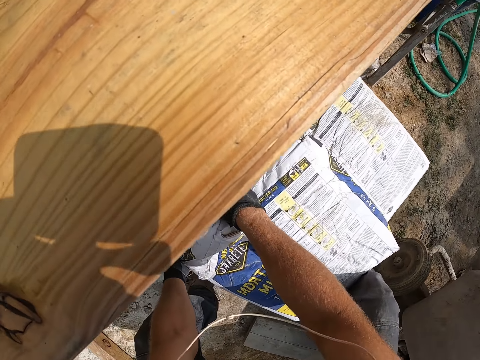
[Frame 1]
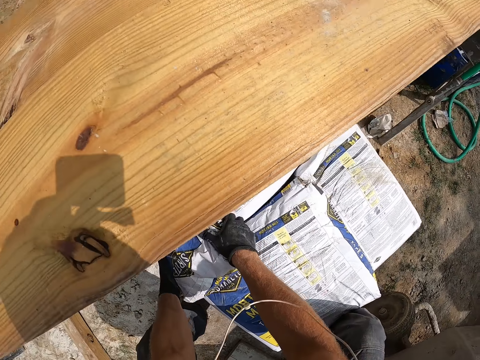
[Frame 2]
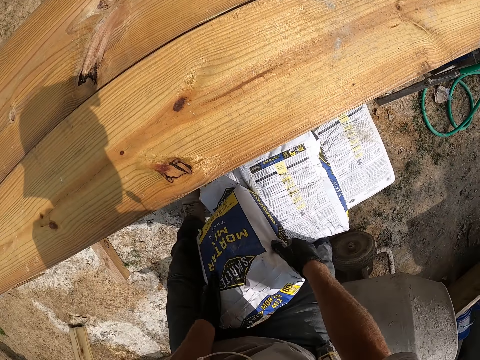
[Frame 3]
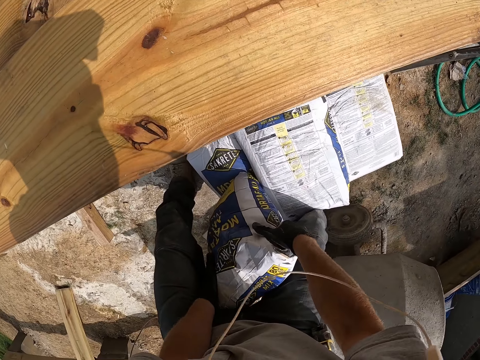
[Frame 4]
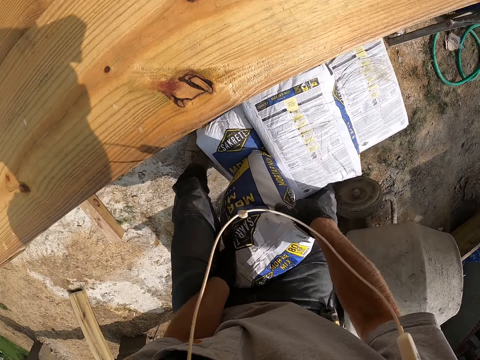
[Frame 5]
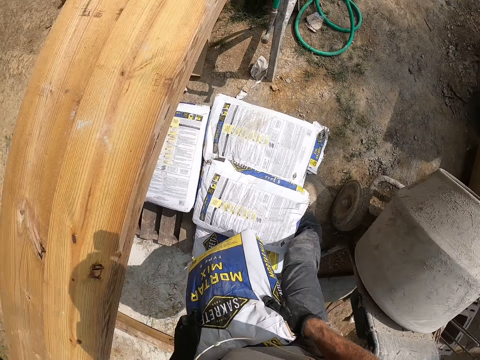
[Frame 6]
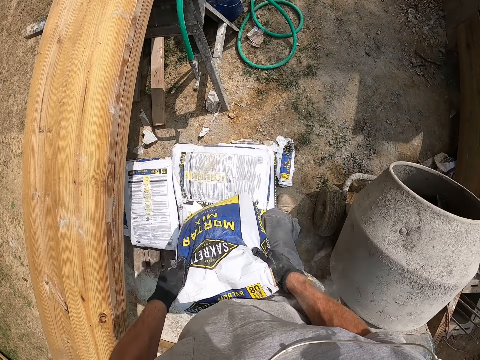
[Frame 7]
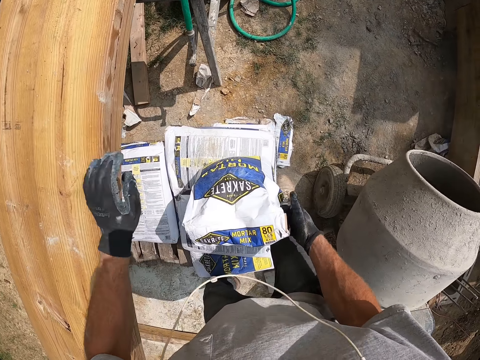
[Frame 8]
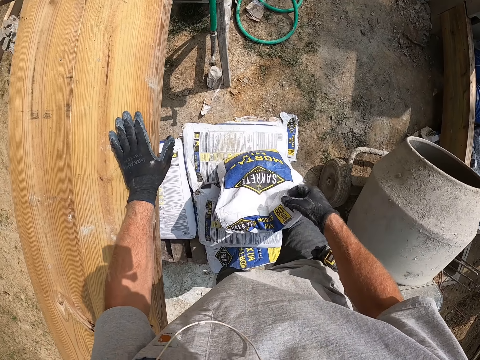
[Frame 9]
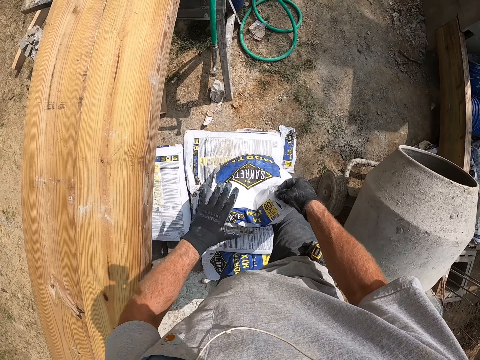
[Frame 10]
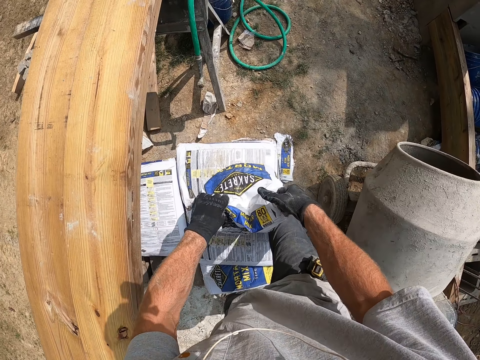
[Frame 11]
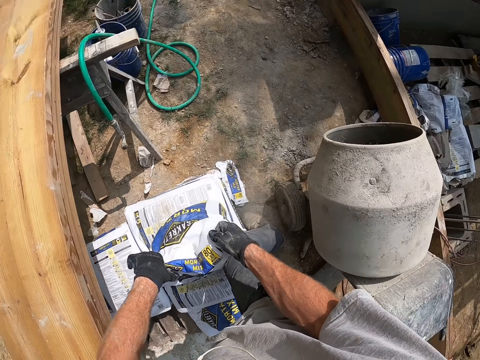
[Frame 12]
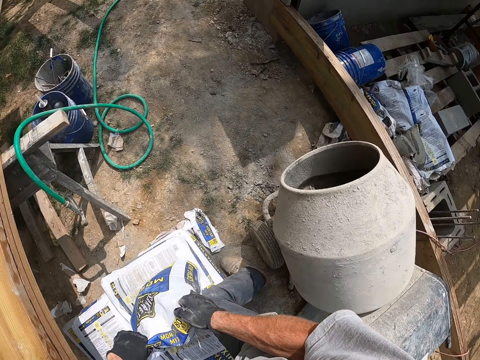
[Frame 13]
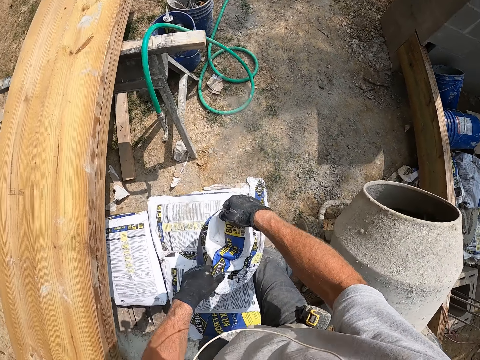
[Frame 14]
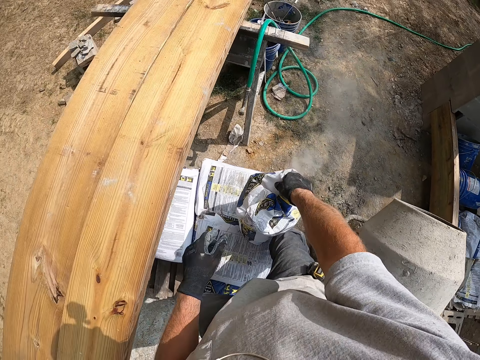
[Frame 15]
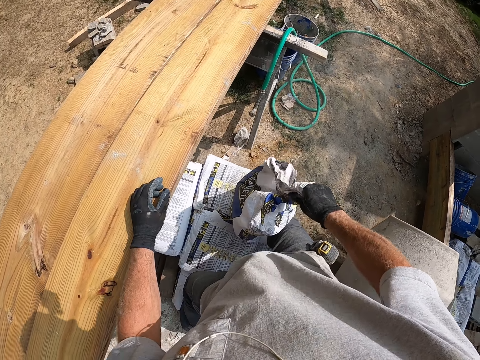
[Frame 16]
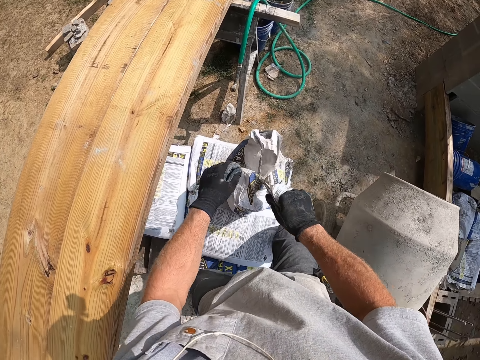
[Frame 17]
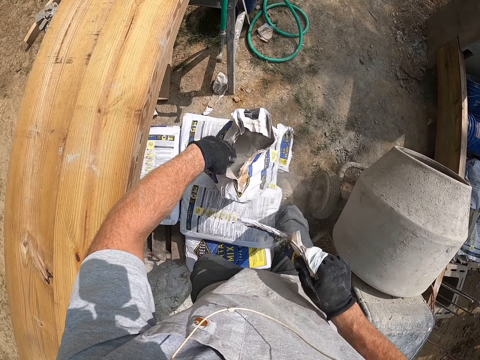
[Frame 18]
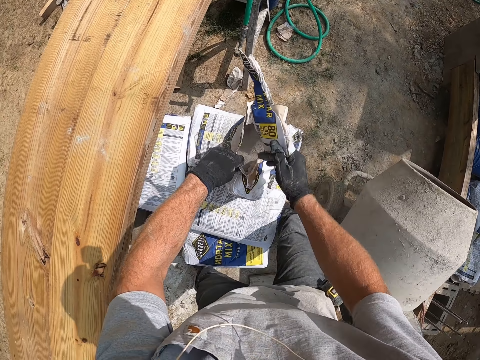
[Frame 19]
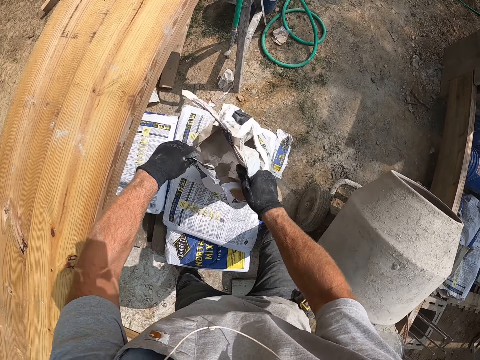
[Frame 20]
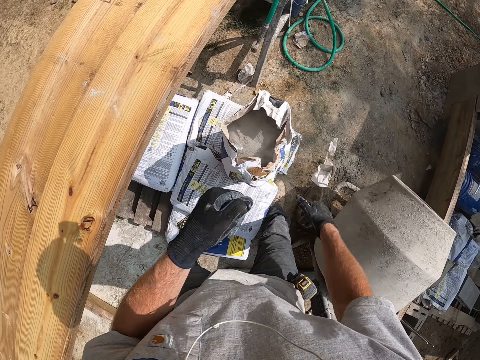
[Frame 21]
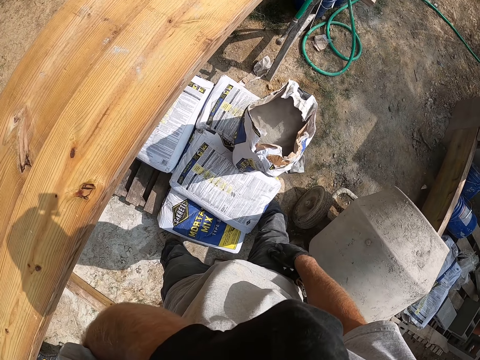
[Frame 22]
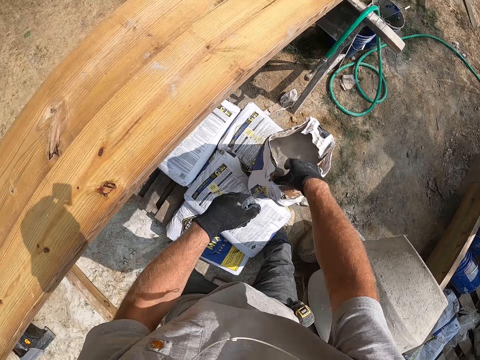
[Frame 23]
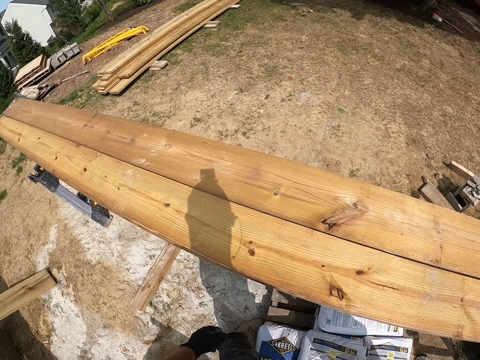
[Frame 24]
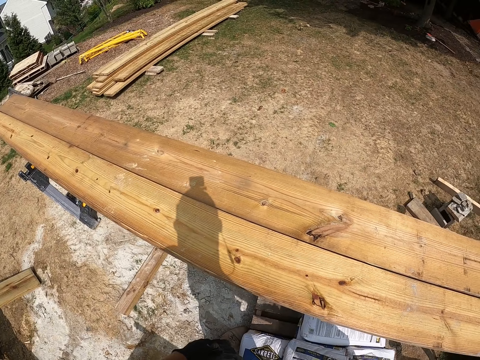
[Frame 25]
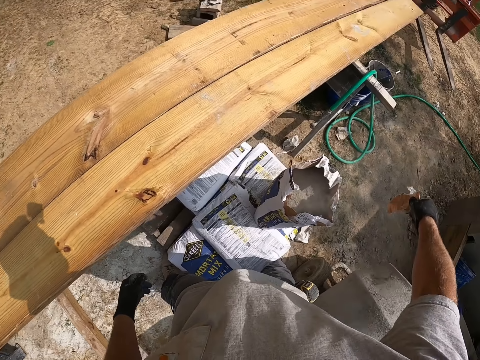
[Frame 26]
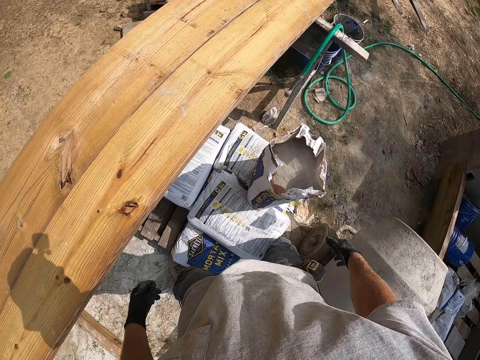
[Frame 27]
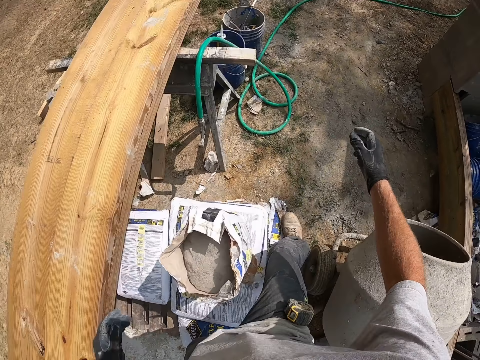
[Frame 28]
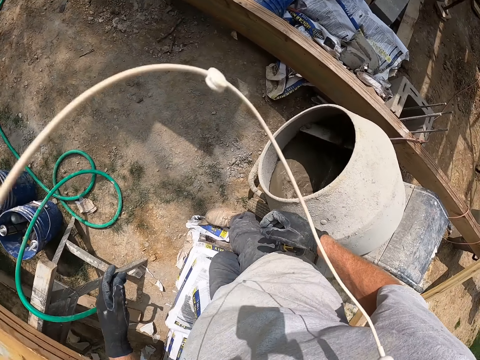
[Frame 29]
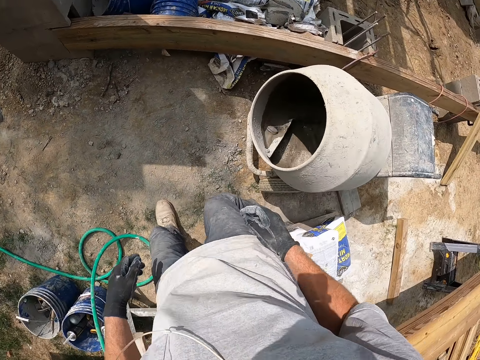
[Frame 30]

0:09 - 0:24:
The camera wearer picks up a sack of mortar mix or bag of cement. He walks. He opens the sack of mortar mix. He puts the bag of cement on top of the other. He shakes the bag of cement. He tears up the bag of cement. He drops the mortar mix sack seal. He touches his face. He looks around. He drops the mortar mix sack seal. He walks.

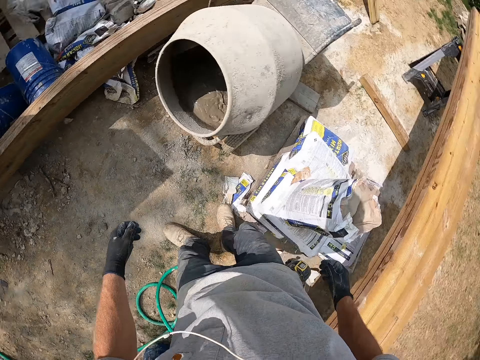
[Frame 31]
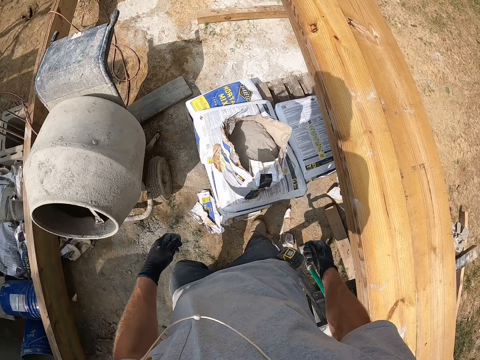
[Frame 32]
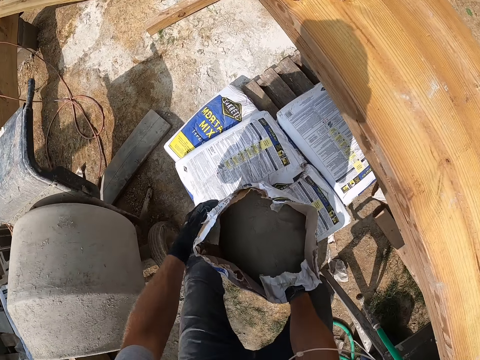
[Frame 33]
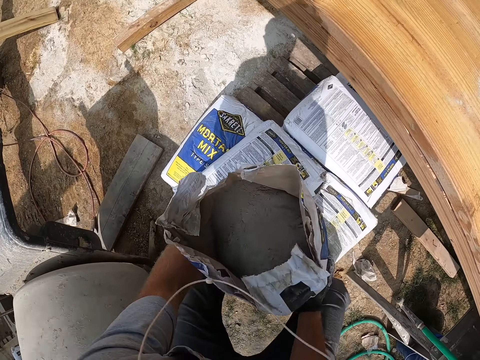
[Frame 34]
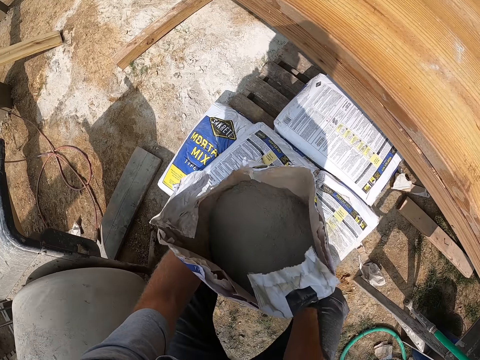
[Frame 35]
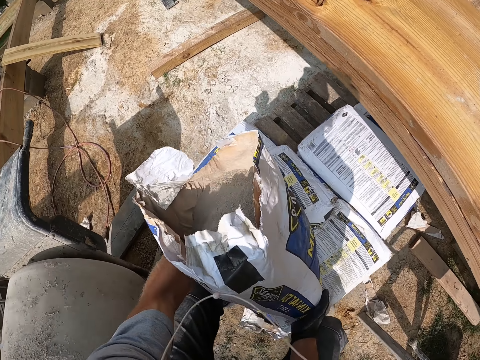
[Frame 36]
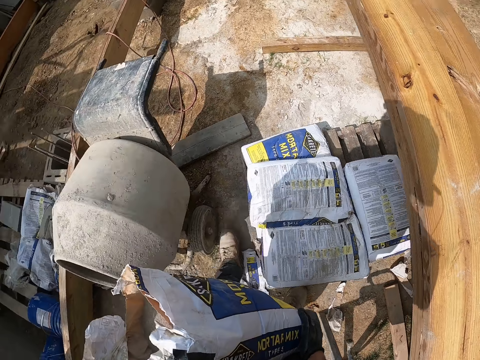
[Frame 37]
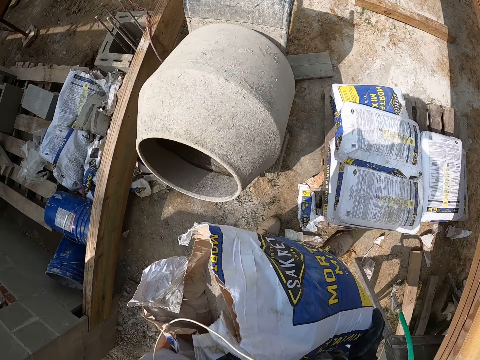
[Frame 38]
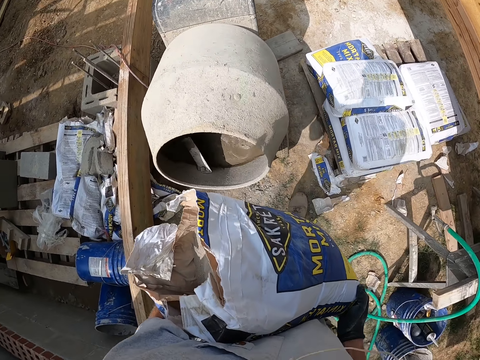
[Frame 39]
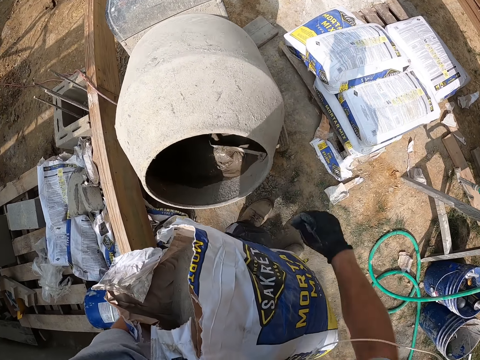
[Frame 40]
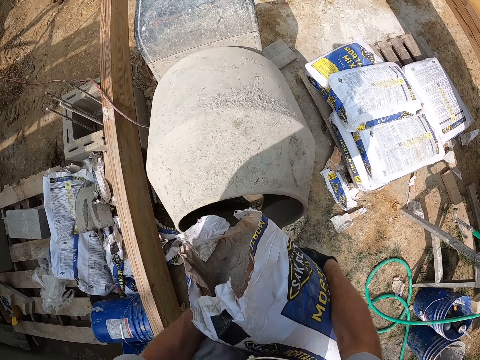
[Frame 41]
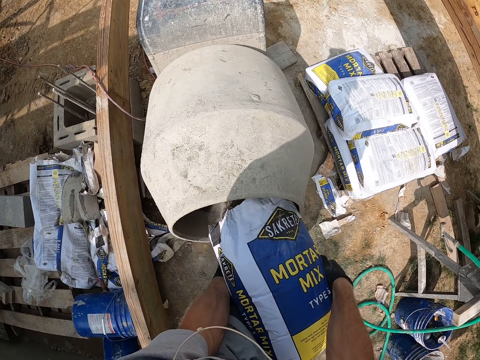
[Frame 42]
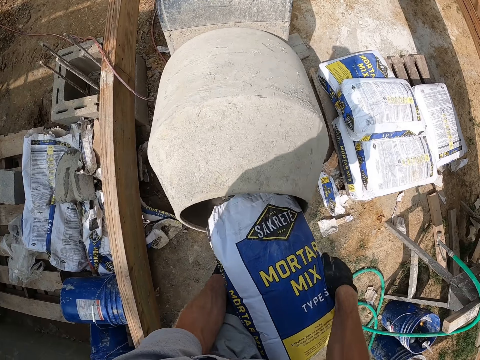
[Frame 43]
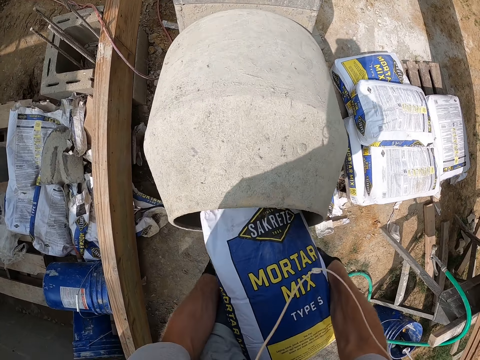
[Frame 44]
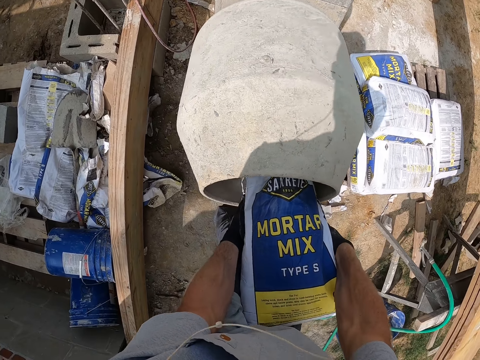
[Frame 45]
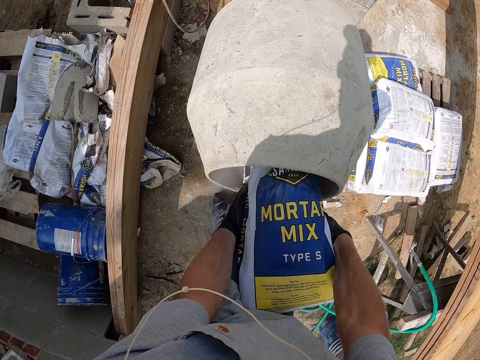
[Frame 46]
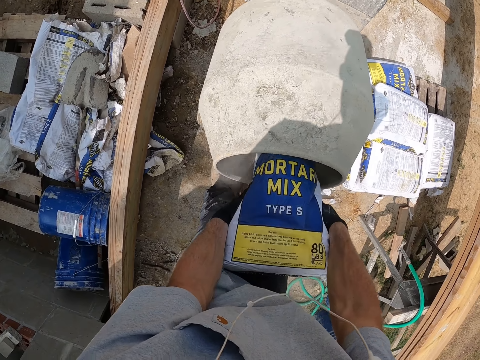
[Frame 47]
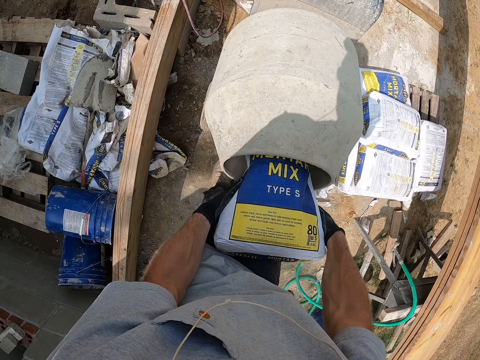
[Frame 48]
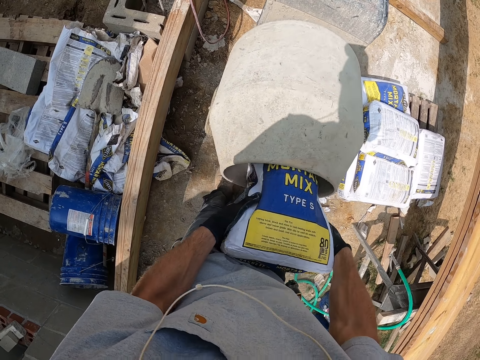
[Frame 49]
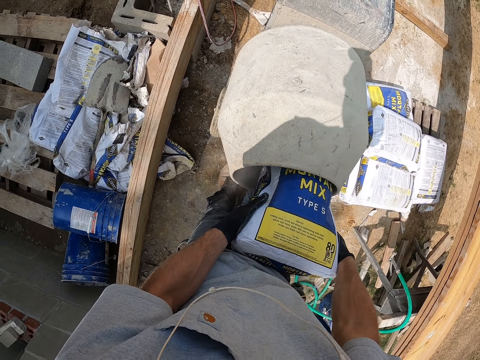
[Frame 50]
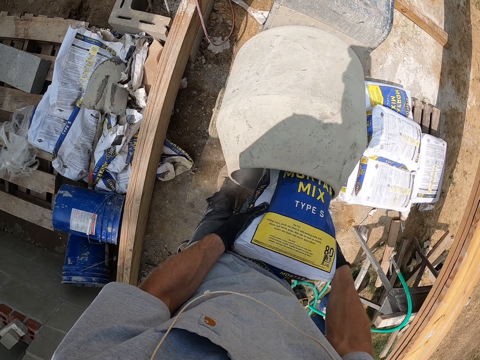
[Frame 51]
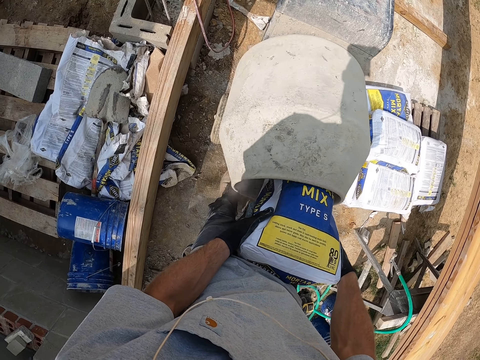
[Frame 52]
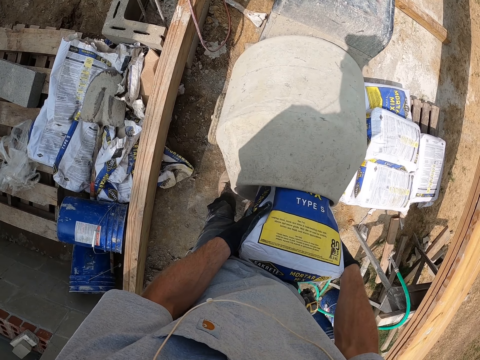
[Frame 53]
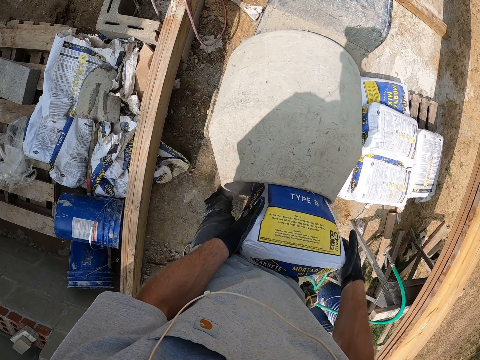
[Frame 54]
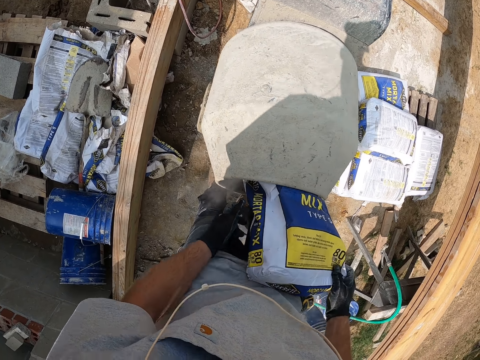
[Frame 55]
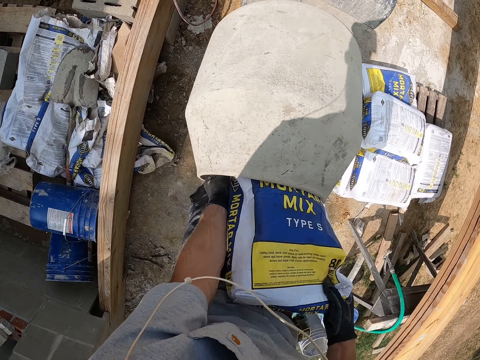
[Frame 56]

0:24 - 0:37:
The camera wearer picks up a sack of mortar mix. They pour the mortar mix into the concrete mixer.
